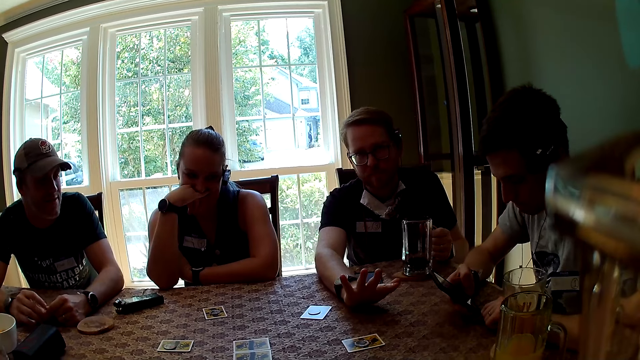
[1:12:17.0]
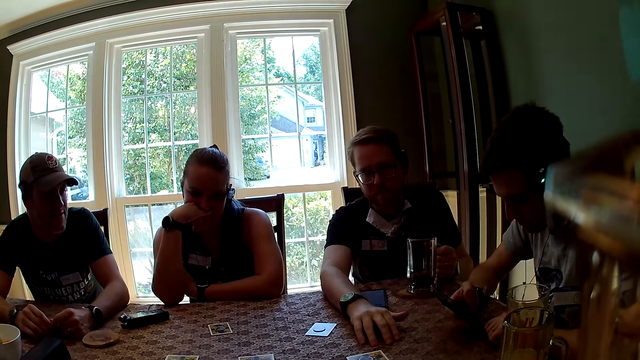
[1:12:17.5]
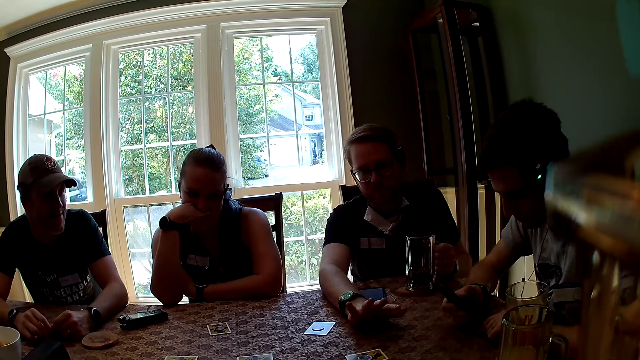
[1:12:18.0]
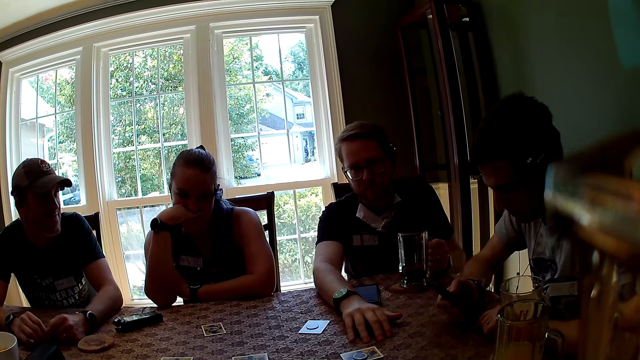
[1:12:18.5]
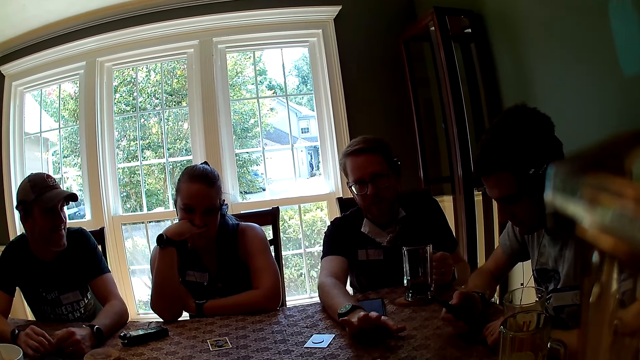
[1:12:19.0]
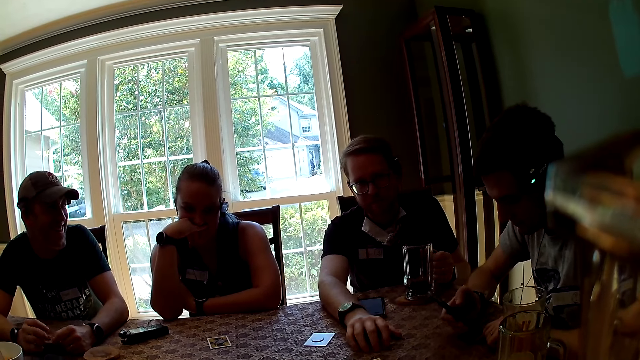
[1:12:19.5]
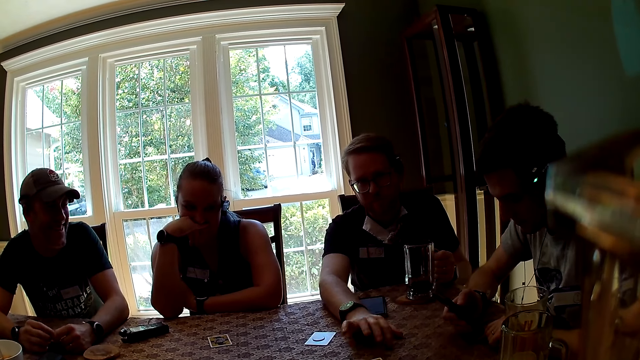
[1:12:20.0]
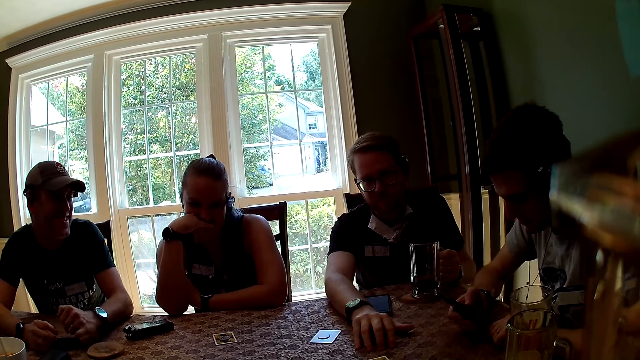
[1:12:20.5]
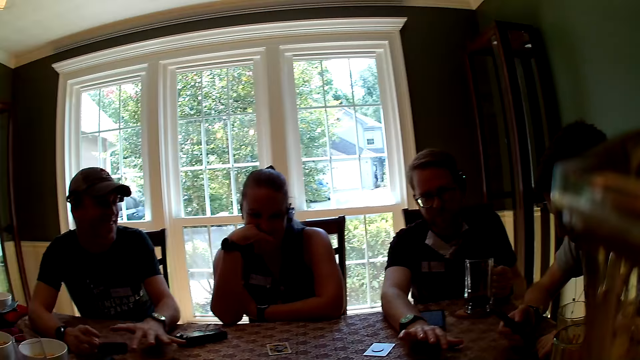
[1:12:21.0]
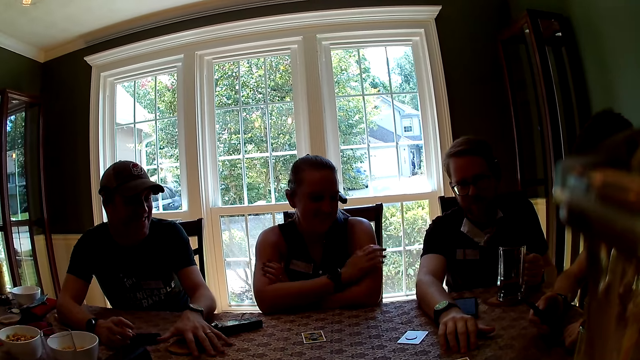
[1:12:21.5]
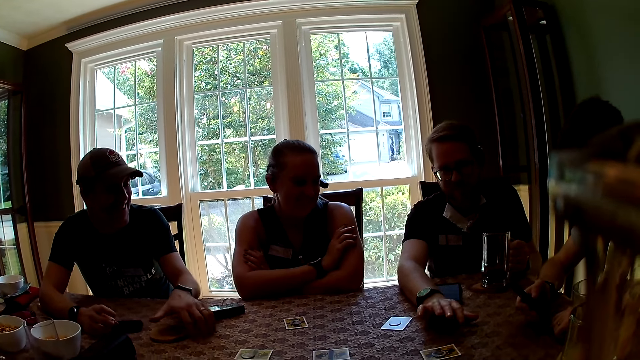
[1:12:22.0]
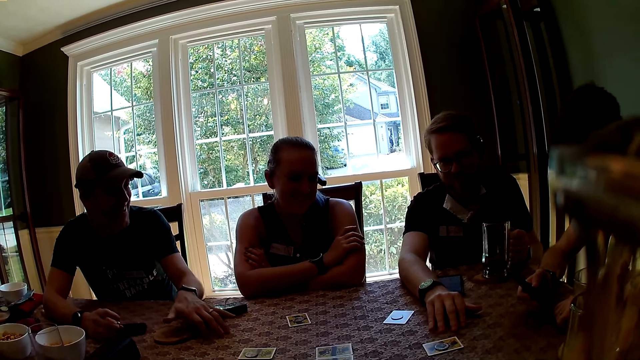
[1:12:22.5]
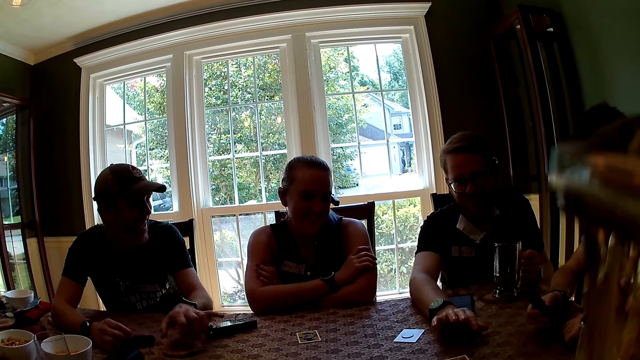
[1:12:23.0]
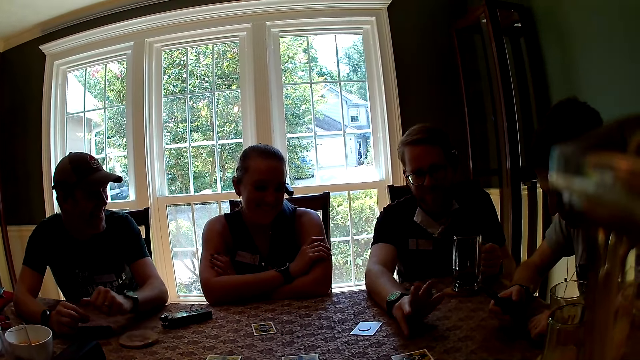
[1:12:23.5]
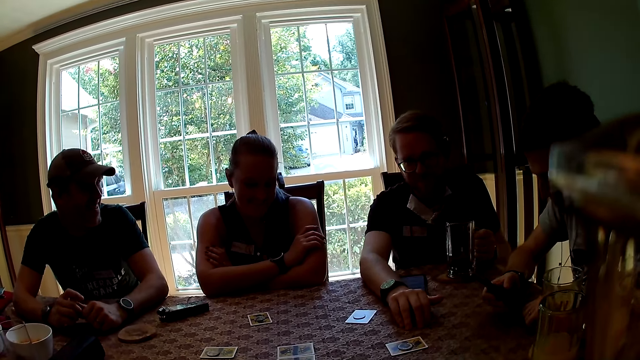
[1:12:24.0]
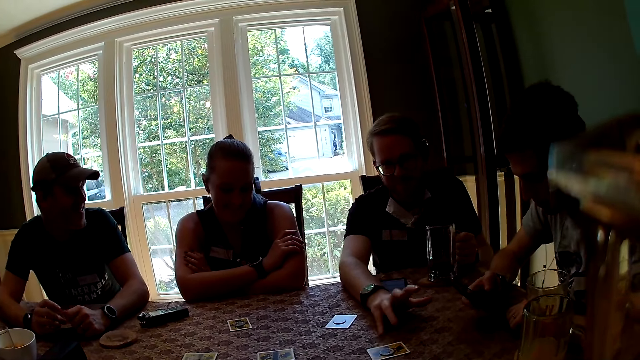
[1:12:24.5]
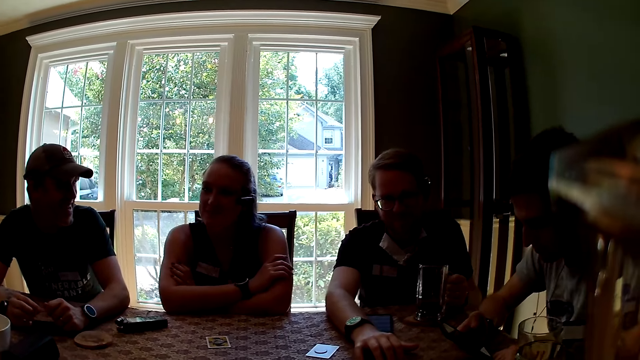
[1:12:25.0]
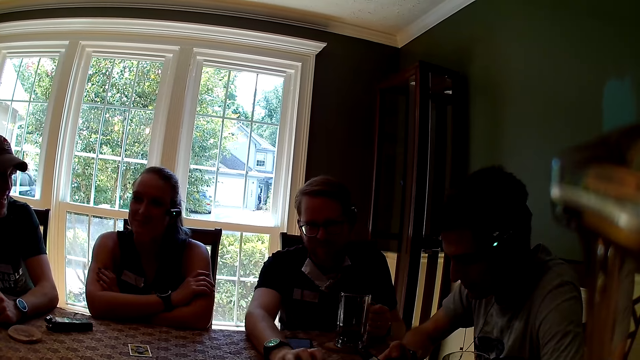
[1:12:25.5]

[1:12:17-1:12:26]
The camera wearer interacts with everyone. They converse with a male. The male hits his hand on the table. A man interacts with everyone. Another man taps the table with his left palm. The male converses with the camera wearer.

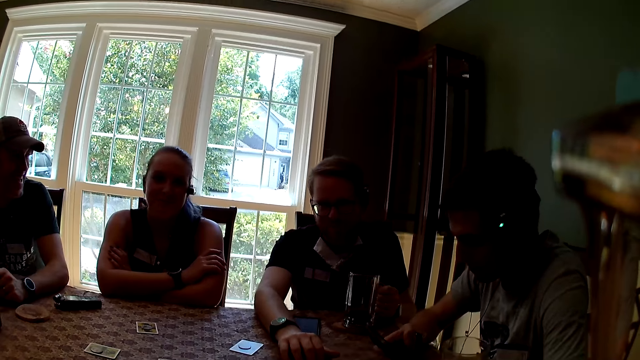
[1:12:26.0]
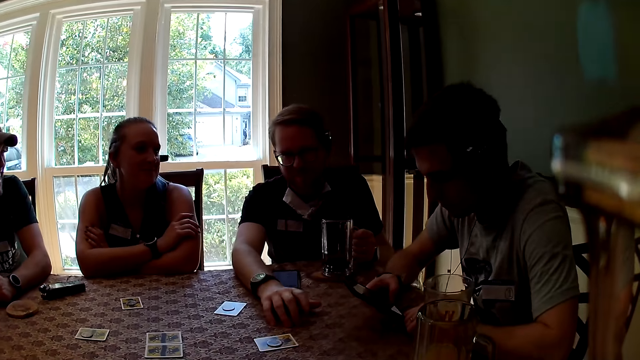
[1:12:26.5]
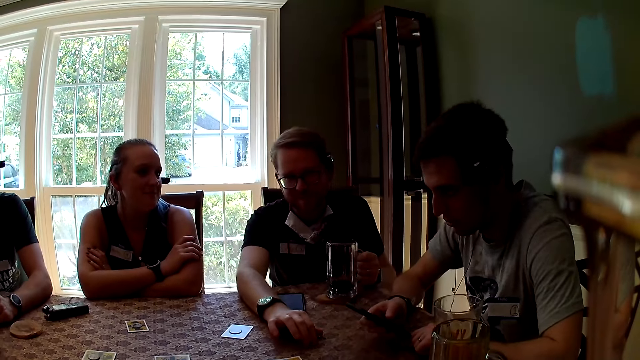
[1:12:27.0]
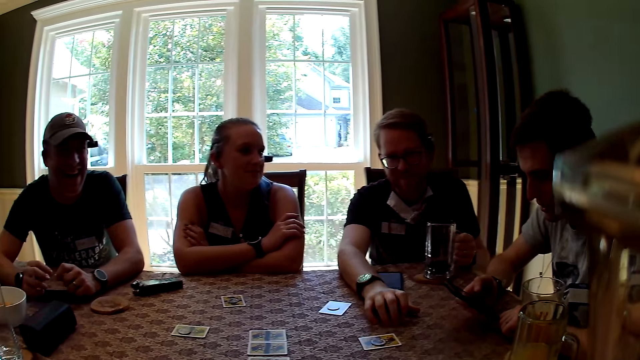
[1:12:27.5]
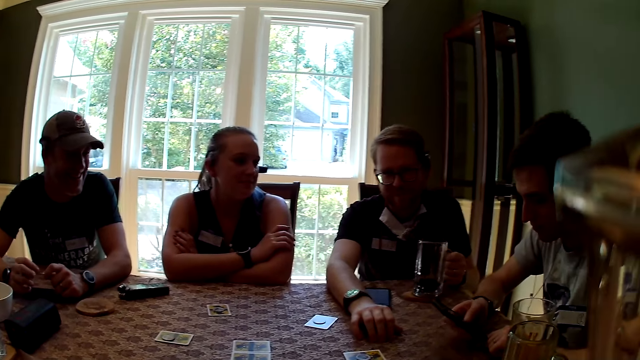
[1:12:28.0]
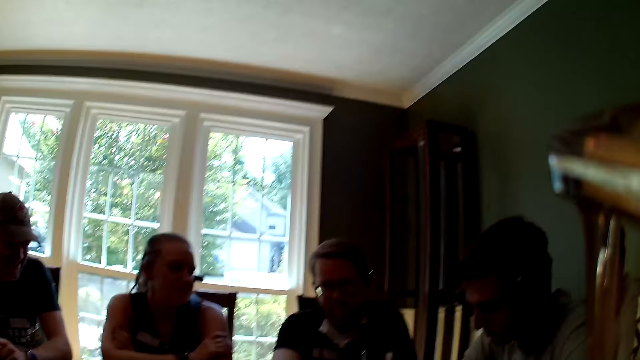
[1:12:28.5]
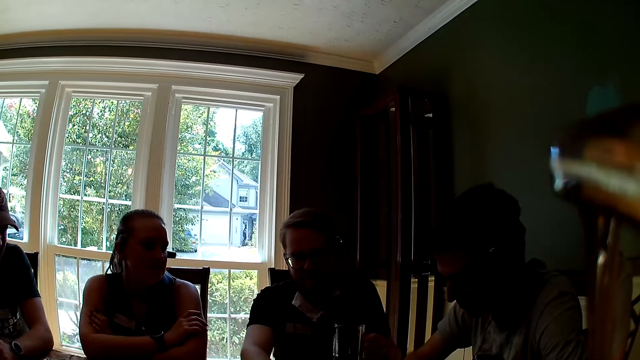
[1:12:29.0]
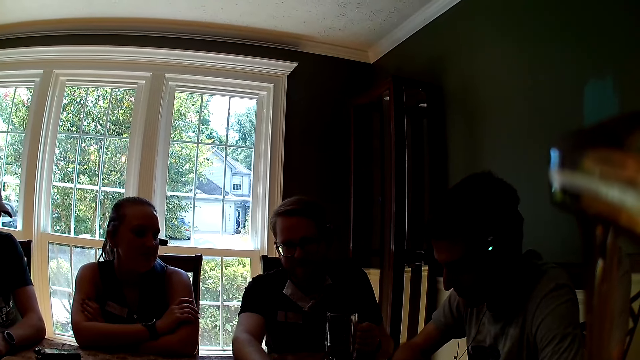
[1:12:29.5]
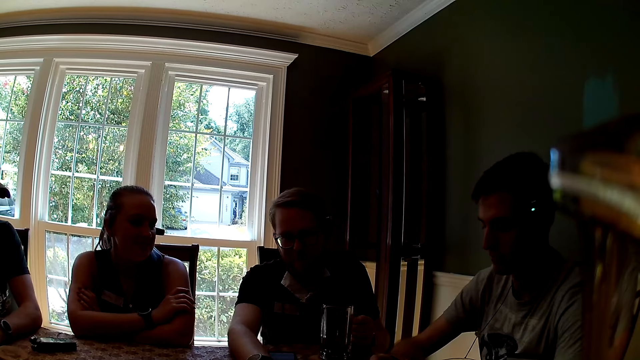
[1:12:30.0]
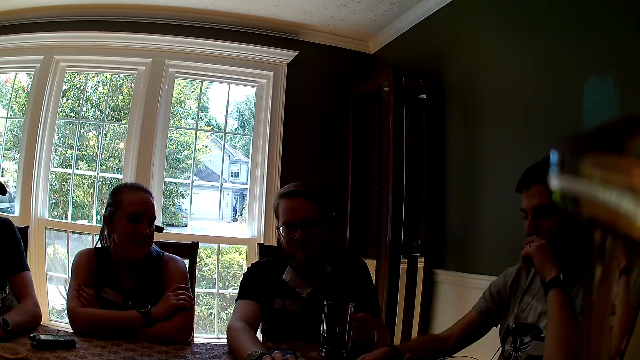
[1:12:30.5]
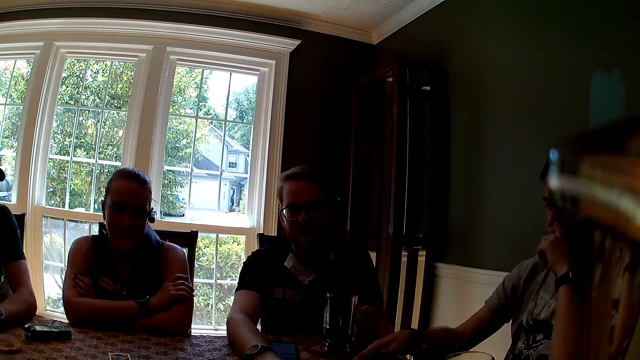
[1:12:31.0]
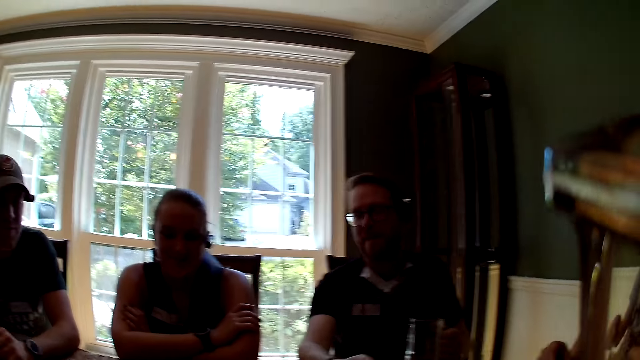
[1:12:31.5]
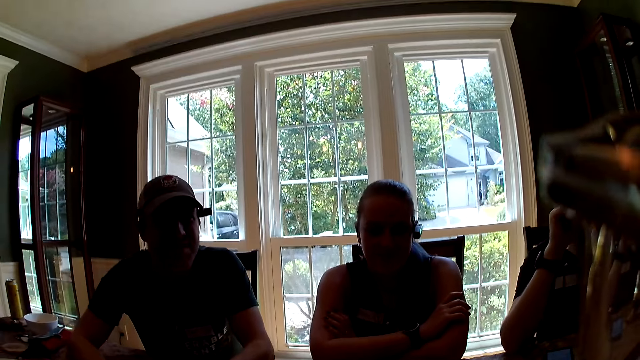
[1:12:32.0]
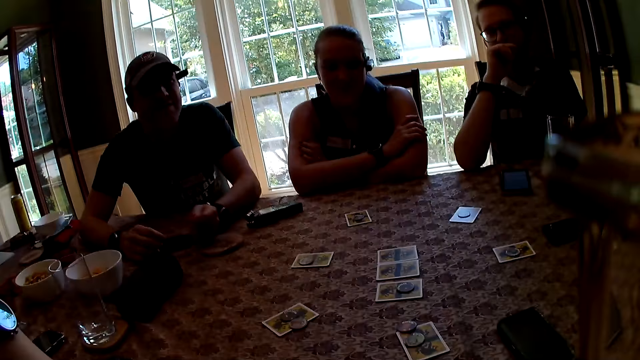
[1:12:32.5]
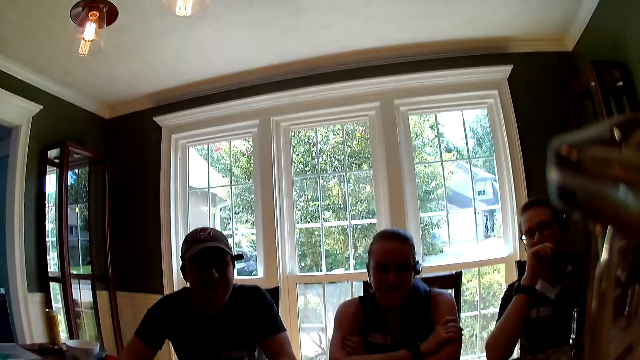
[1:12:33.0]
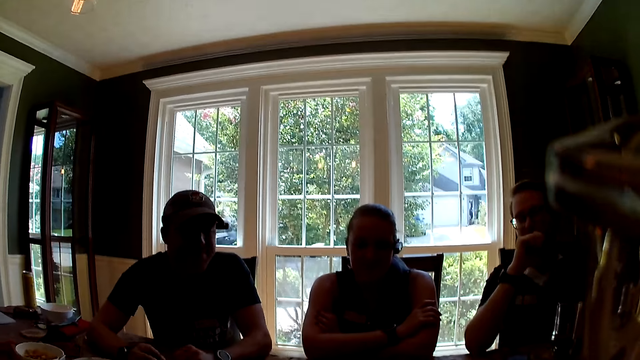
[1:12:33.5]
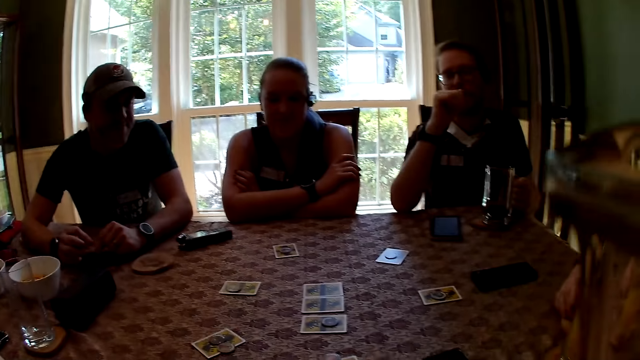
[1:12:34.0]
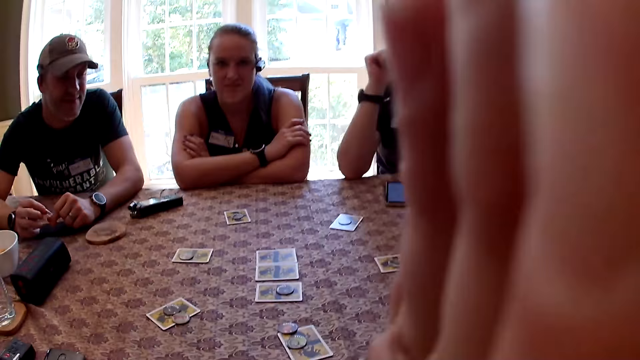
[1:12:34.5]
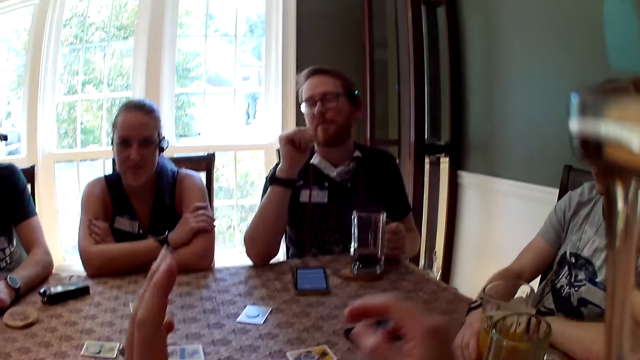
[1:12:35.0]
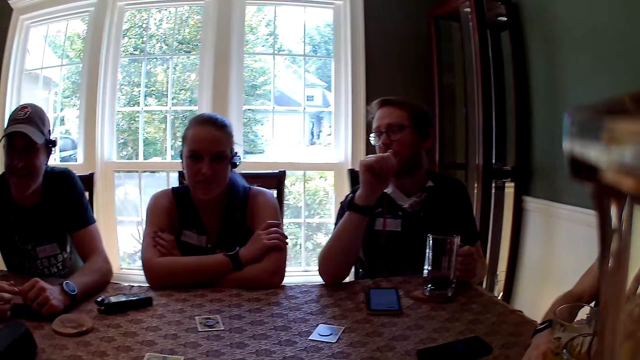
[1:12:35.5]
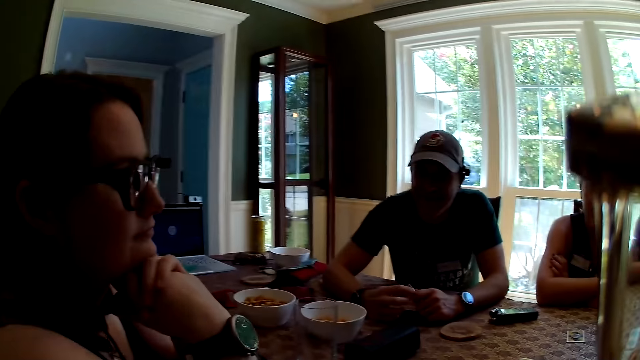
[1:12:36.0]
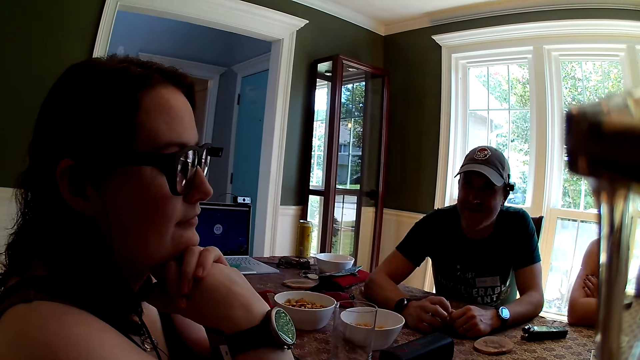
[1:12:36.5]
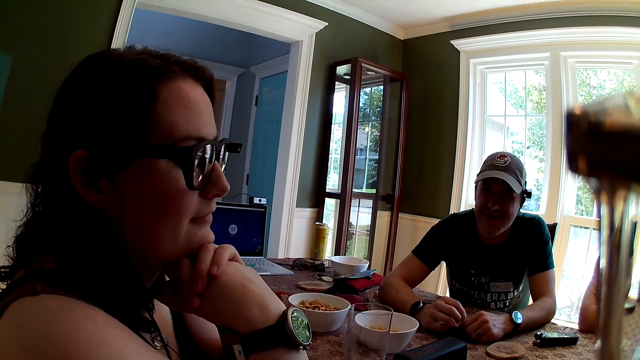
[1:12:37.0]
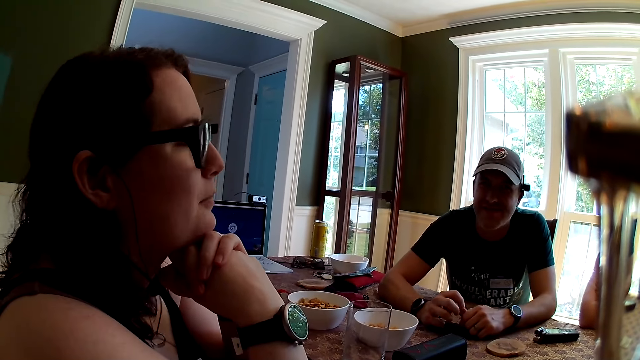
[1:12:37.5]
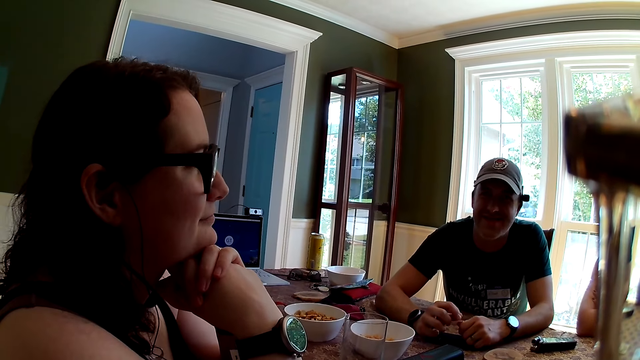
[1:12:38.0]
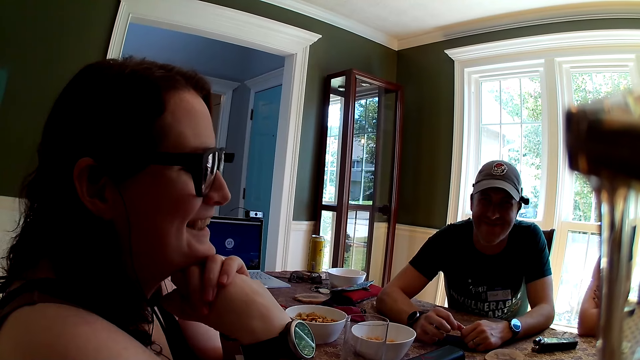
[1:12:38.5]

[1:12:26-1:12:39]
The camera wearer screams at a man. She converses with another man. The second man touches his nose with his left hand. The first man interacts with everyone and removes his right hand from the table. The second man covers his mouth with his right hand. The camera wearer interacts with everyone. She adjusts her glasses with her left hand. She converses with the second man. She turns towards a woman. The woman interacts with everyone. The camera wearer looks around the house.
